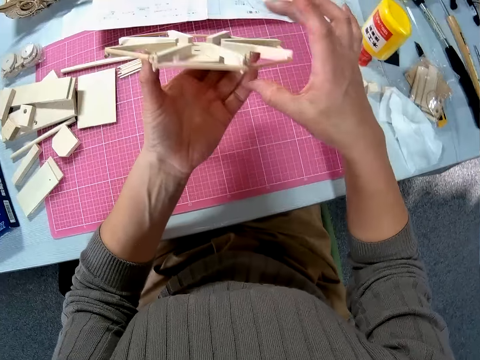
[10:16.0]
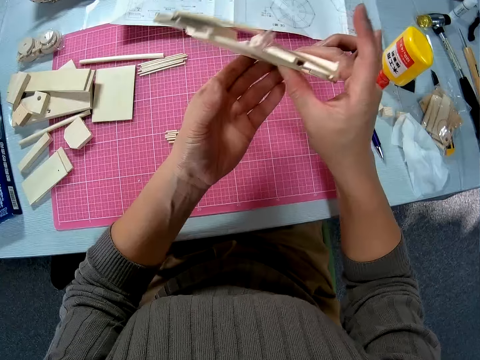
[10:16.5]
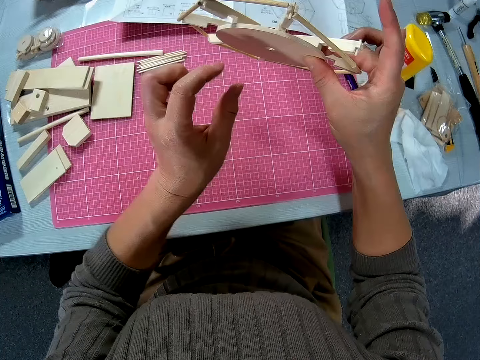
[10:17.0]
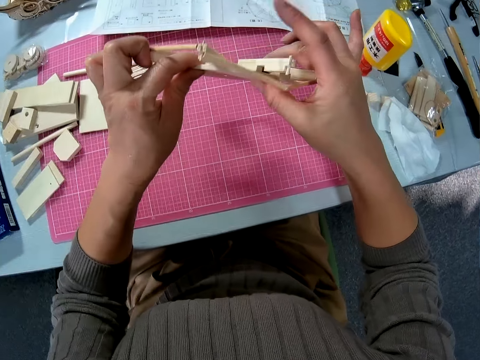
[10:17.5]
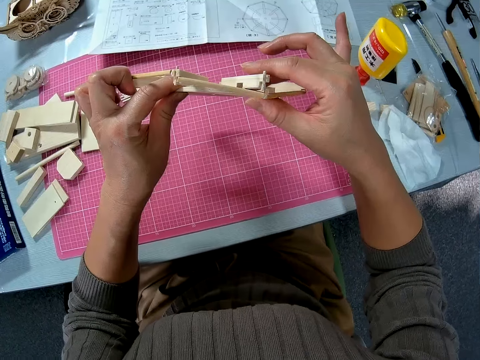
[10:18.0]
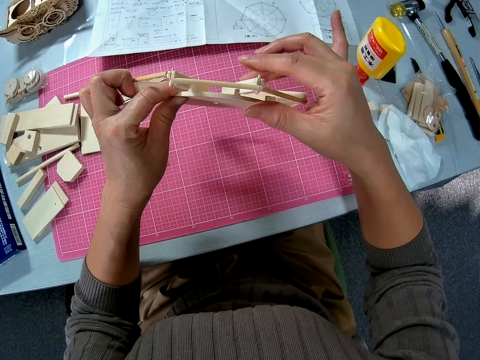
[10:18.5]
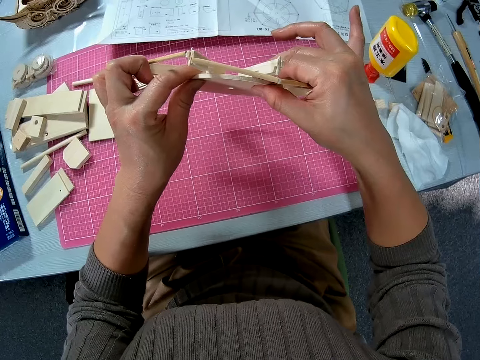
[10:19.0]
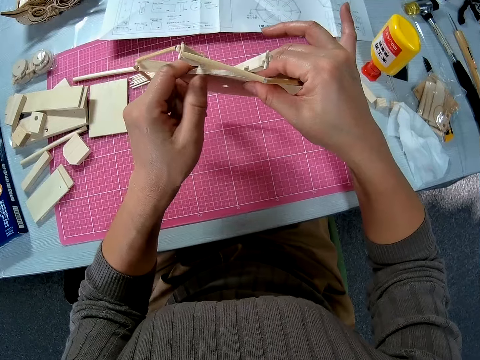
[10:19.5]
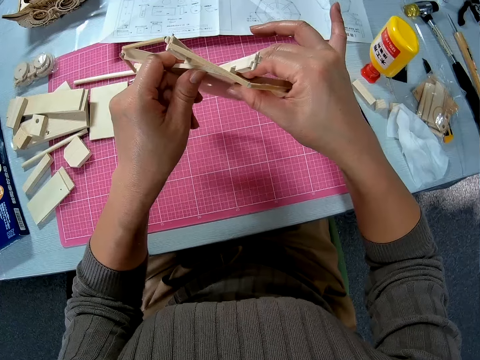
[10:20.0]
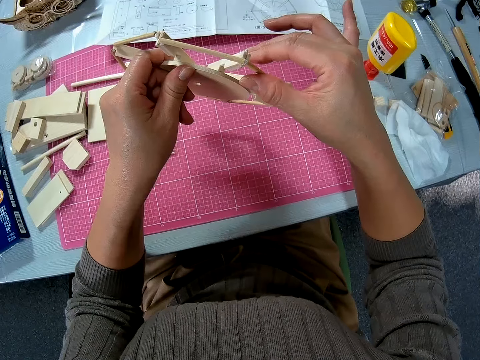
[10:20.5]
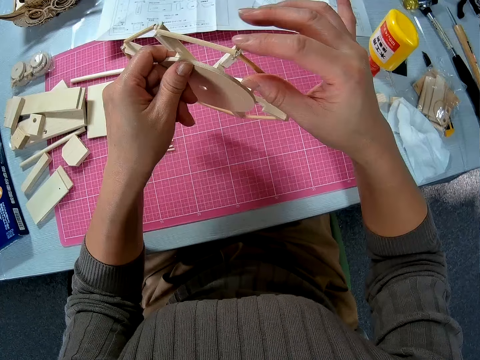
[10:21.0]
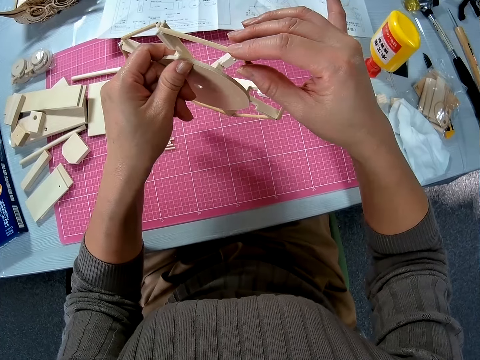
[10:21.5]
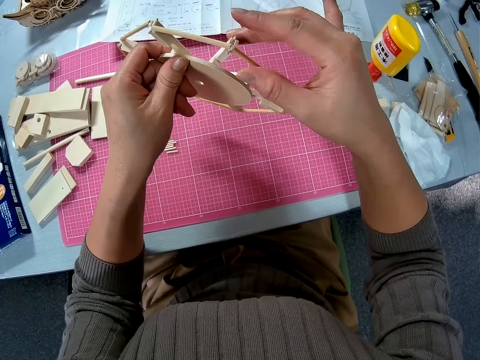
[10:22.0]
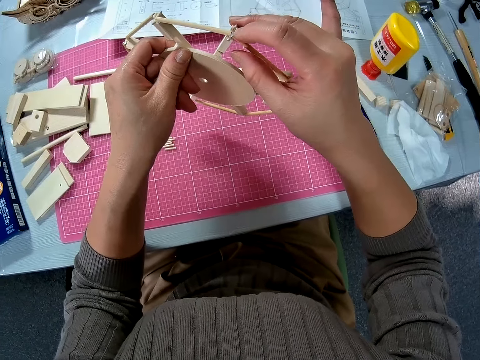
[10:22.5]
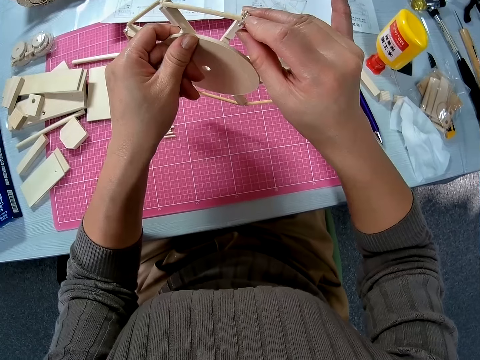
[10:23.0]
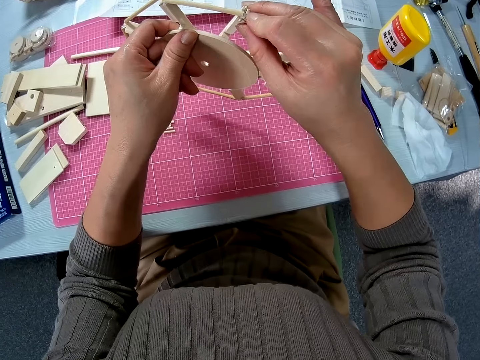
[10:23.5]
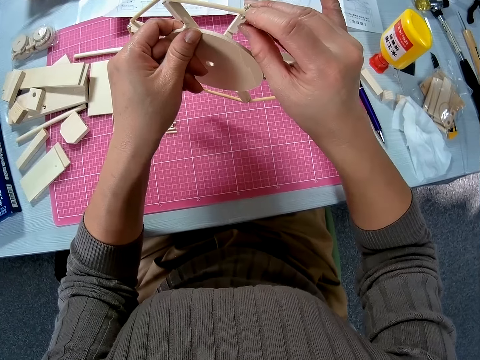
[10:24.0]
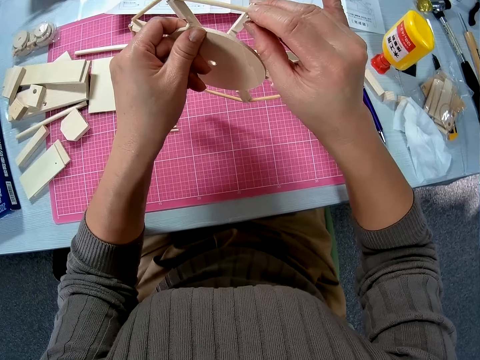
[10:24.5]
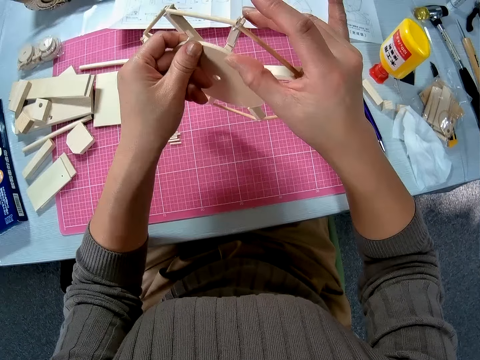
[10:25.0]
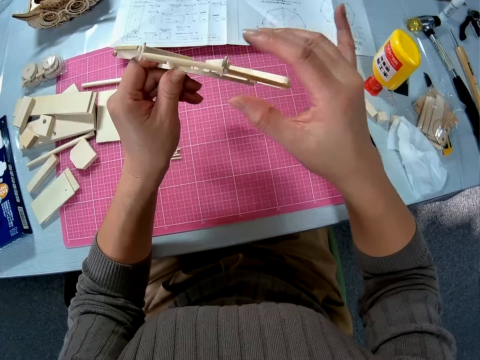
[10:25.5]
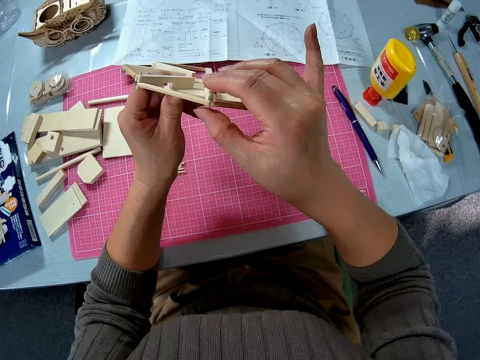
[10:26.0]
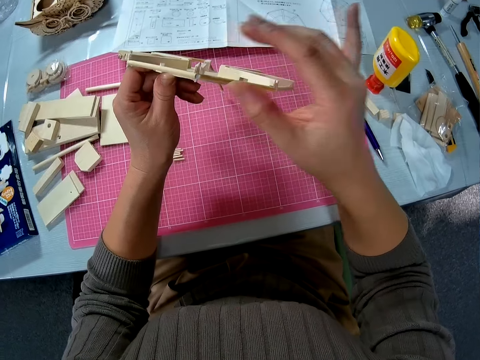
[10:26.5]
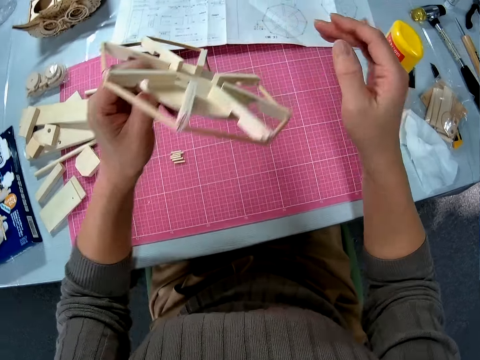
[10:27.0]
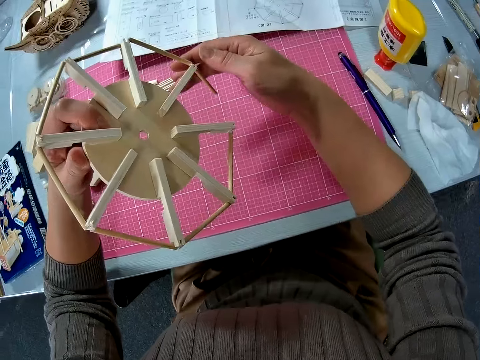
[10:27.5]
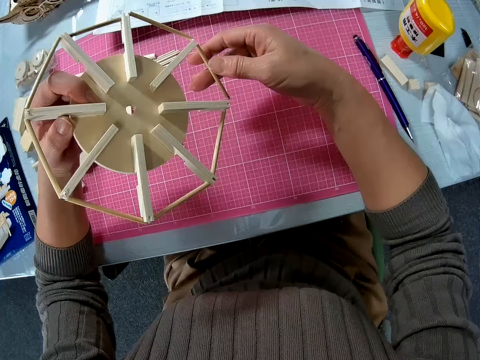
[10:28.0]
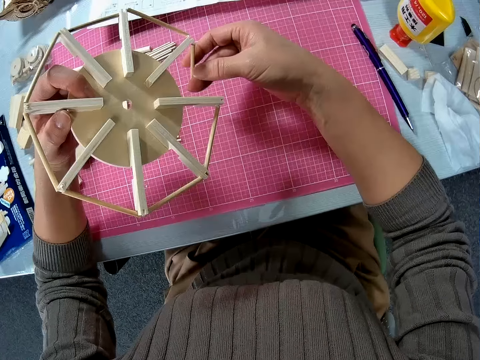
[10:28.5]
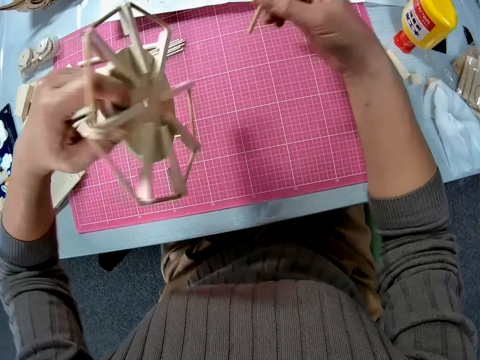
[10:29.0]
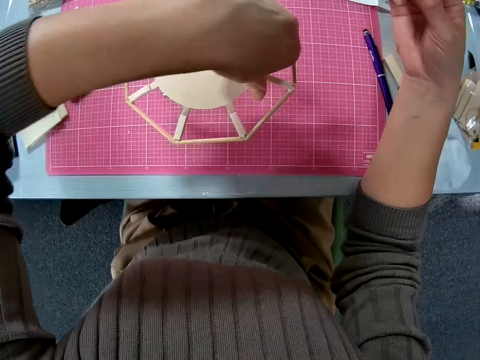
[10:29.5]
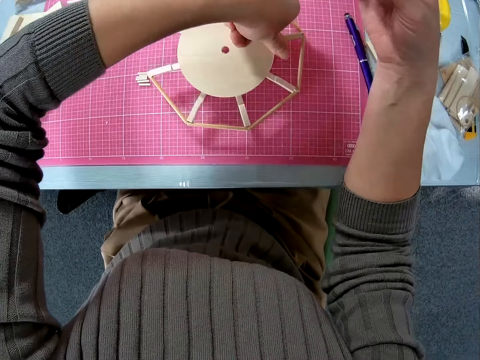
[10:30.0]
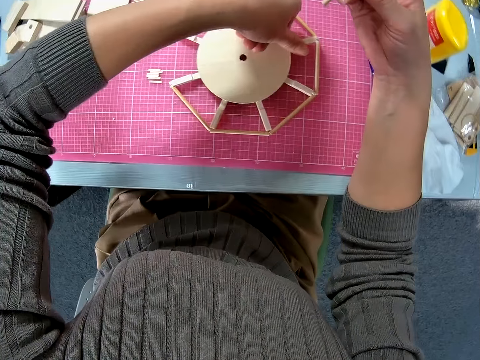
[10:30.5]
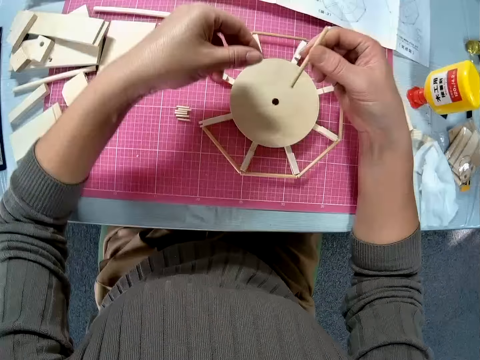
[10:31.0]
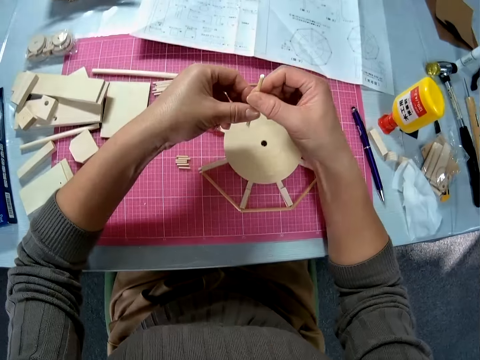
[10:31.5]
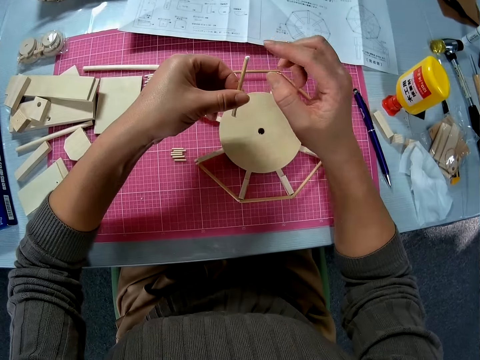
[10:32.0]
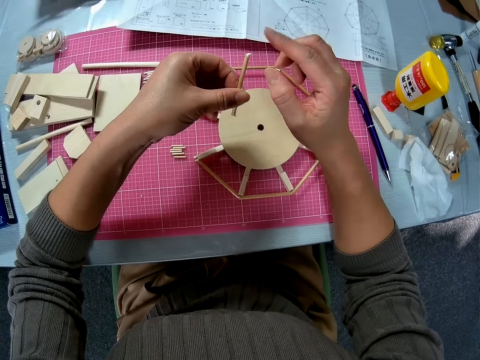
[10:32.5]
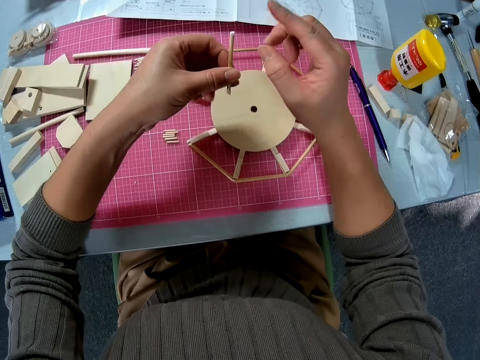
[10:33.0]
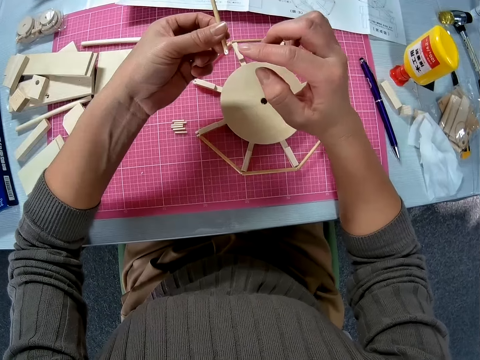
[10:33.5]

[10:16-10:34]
The camera wearer moves their hand towards the wooden Ferris wheel model. They hold the wooden Ferris wheel model with their hand. They adjust the woodwork in their hands. They let go of the wooden Ferris wheel model. They hold the wooden Ferris wheel model with both their hands. They press on the wooden Ferris wheel model with their head. They move their hand backwards. They remove a piece of wood from the woodwork. They pull on a part of the wooden Ferris wheel model with their hand. They turn the wooden Ferris wheel model. They move their hand towards the cutting mat. They place the wooden Ferris wheel model on the cutting mat. They lift up their hand. They hold the pieces of wood with both their hands. They tap on the tip of the wood. They adjust the piece of wood in their hands.

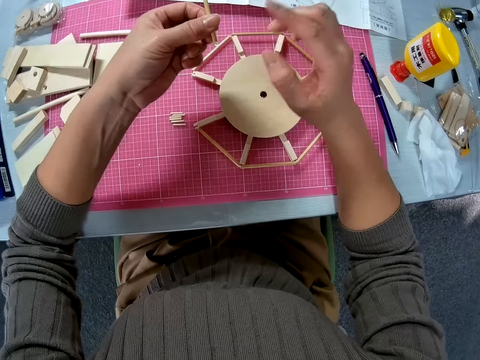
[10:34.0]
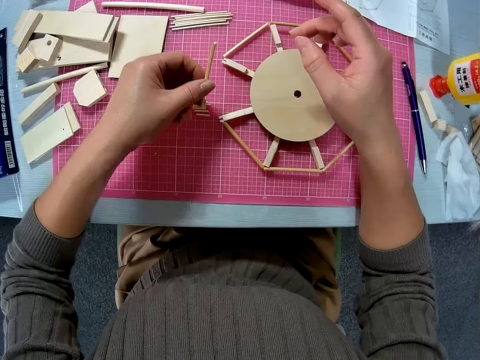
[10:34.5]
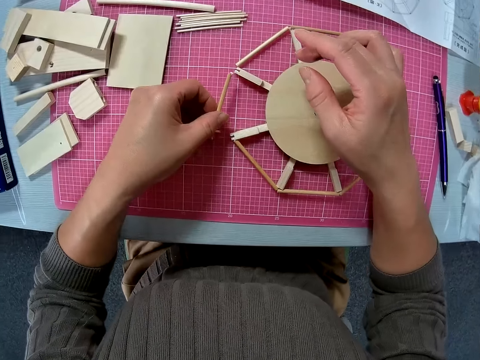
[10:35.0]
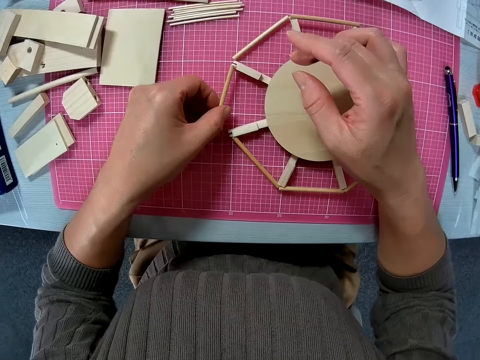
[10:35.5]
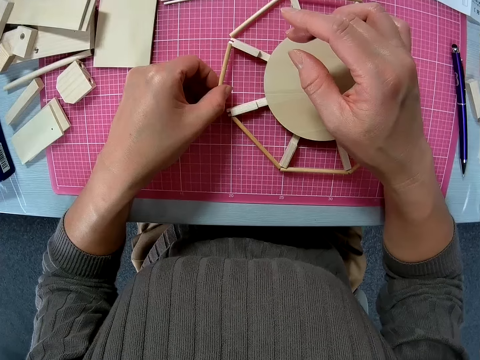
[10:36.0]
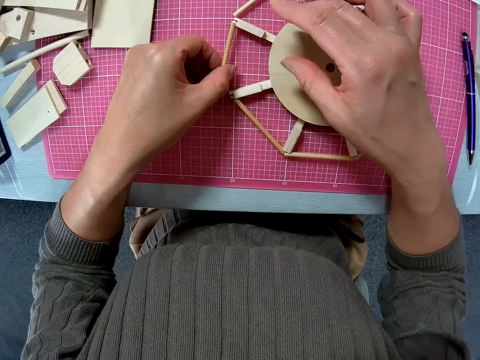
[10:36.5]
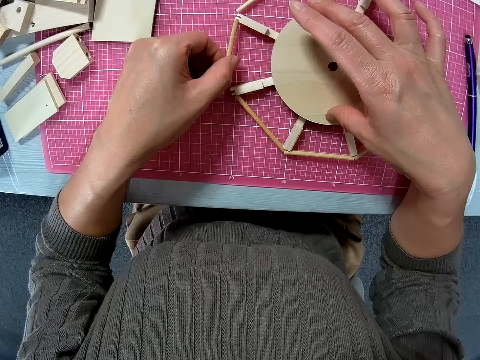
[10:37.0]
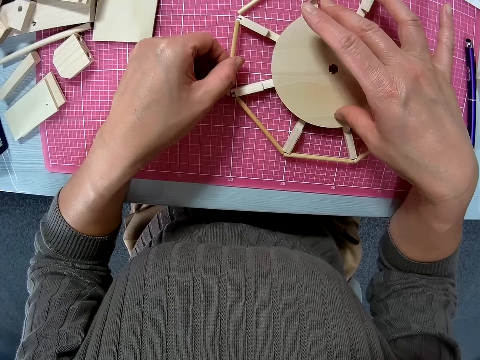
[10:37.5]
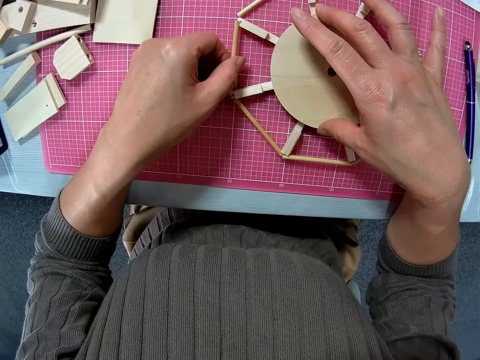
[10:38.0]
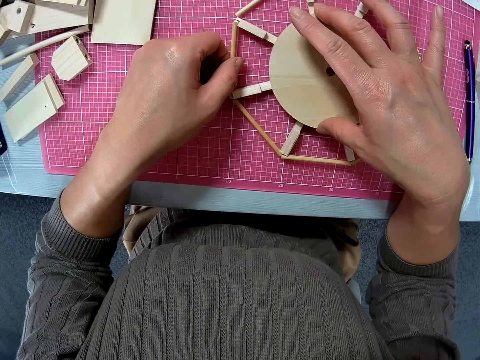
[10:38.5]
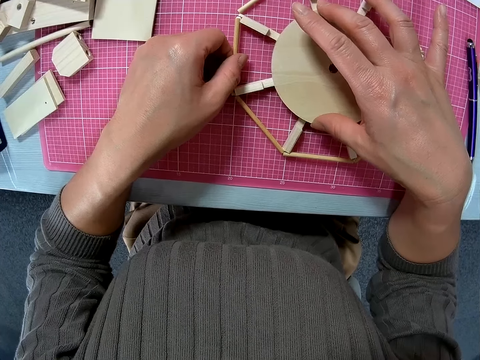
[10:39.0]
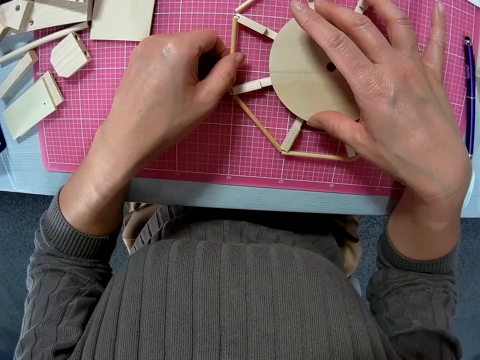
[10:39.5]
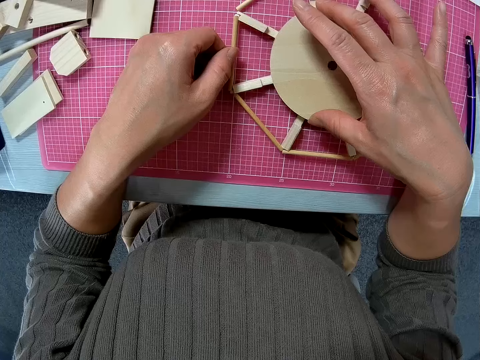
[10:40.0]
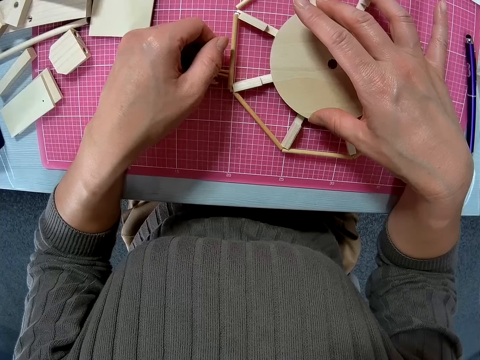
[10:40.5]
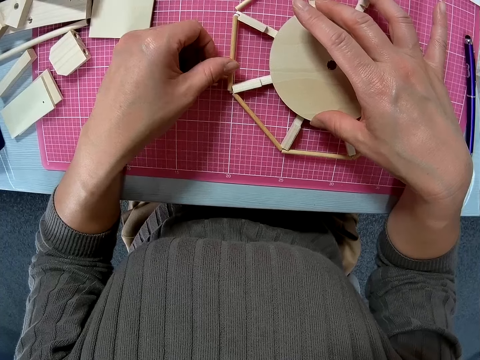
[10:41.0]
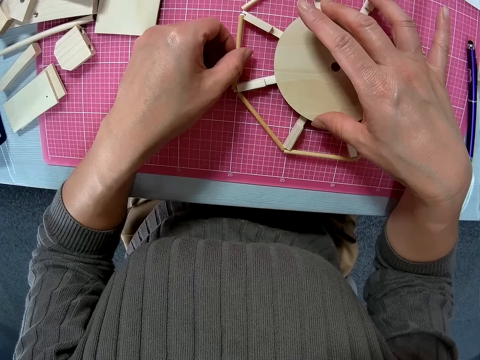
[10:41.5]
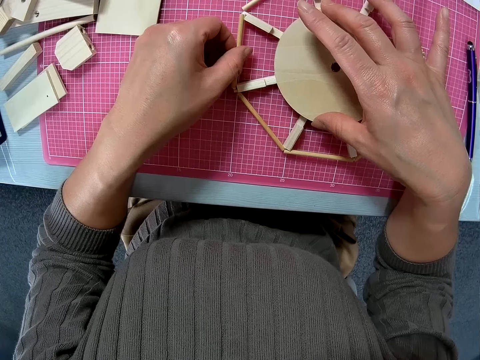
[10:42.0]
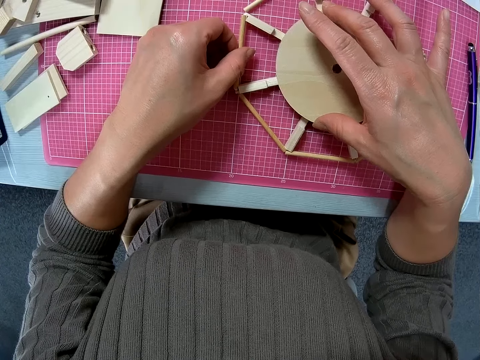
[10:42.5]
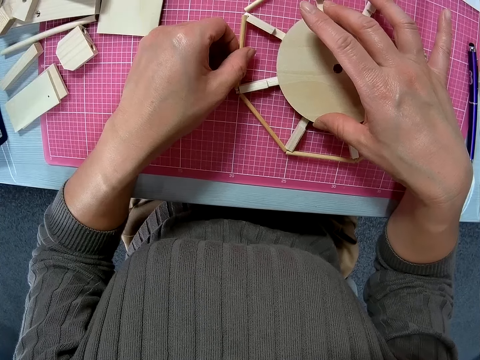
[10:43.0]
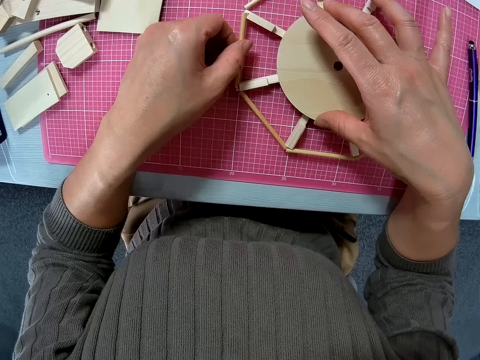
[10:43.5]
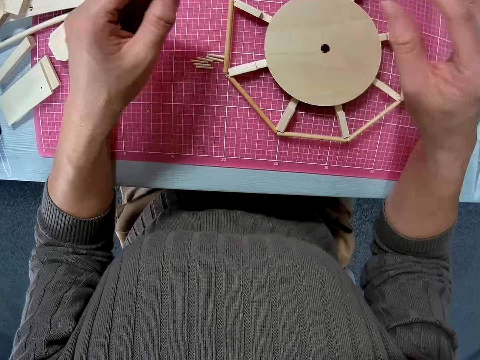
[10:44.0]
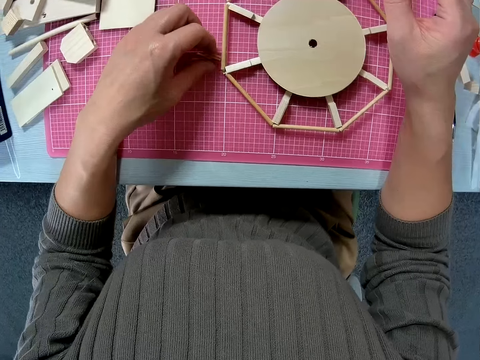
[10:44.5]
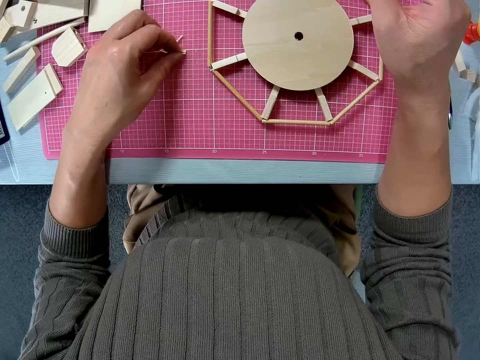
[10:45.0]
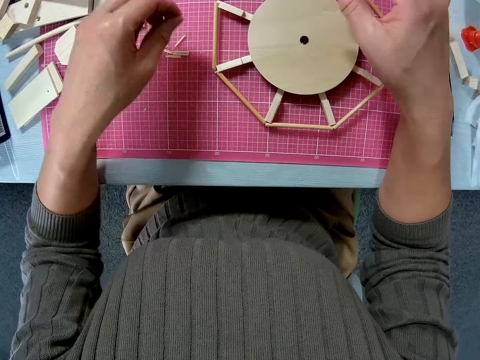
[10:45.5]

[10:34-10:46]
The camera wearer lowers their hand towards the cutting mat. They stick the wood onto the wooden Ferris wheel model on the table. They place their hand on the wooden Ferris wheel model. They stick the wood onto the wooden Ferris wheel model. They let go of the wooden Ferris wheel model. They move the pieces of wood backwards on the table with their left hand.
